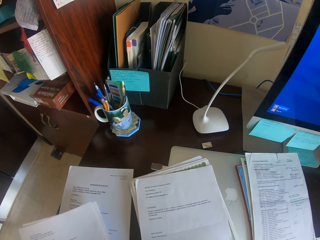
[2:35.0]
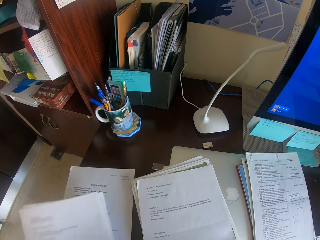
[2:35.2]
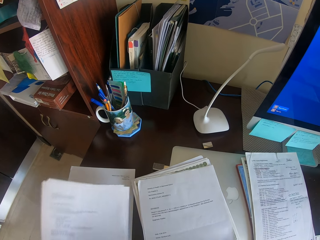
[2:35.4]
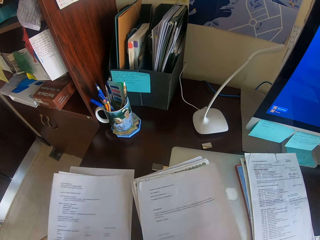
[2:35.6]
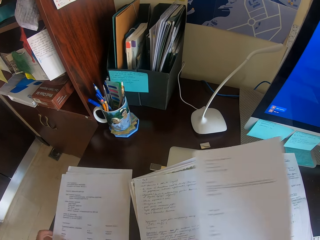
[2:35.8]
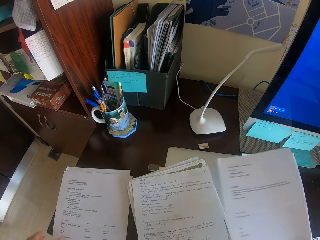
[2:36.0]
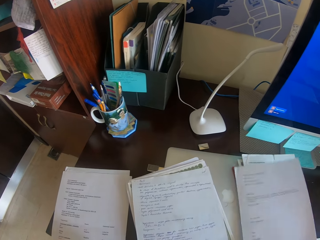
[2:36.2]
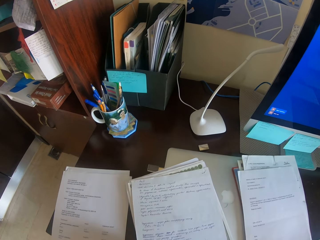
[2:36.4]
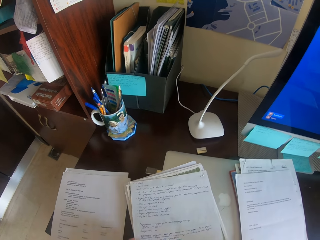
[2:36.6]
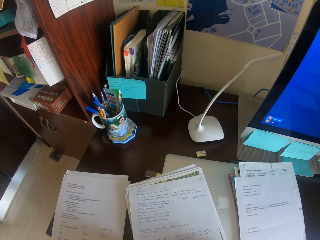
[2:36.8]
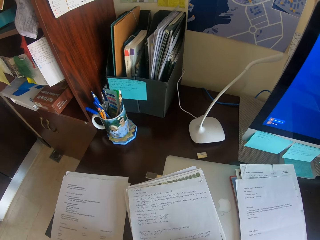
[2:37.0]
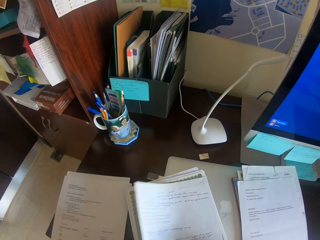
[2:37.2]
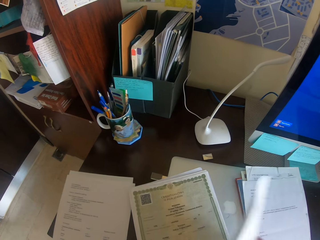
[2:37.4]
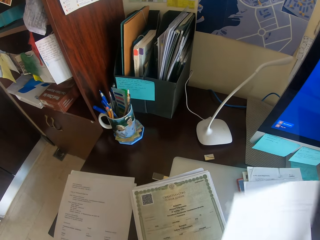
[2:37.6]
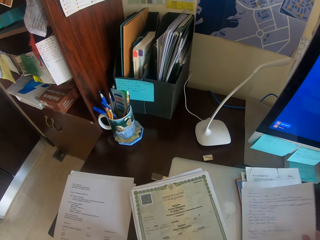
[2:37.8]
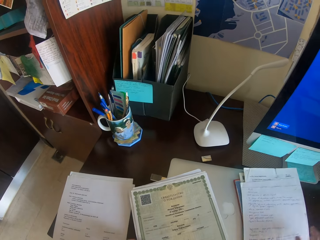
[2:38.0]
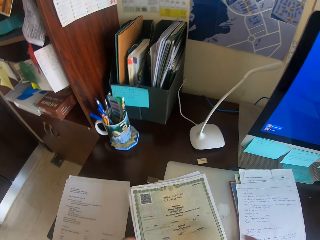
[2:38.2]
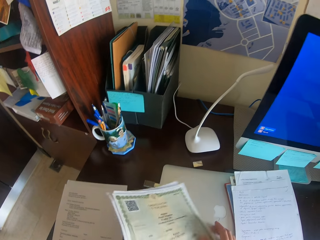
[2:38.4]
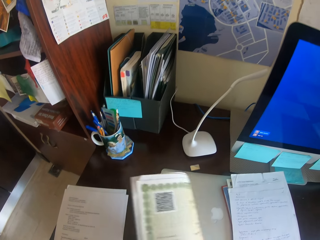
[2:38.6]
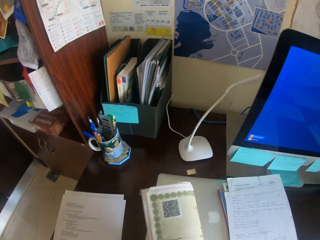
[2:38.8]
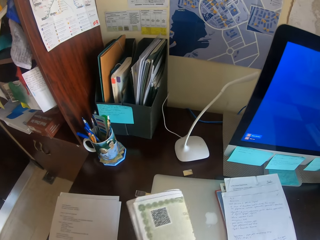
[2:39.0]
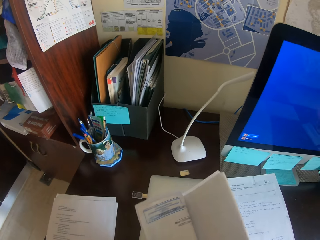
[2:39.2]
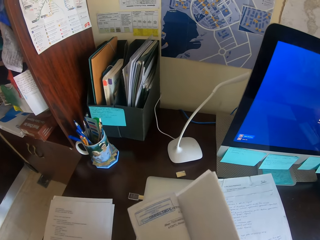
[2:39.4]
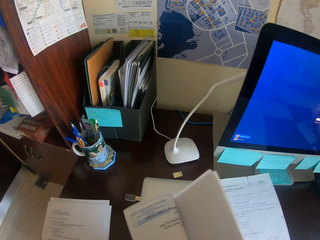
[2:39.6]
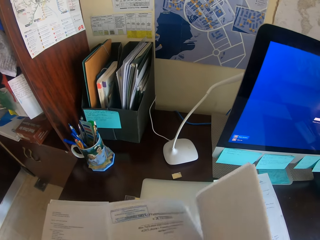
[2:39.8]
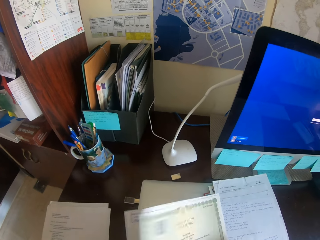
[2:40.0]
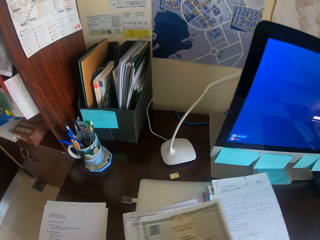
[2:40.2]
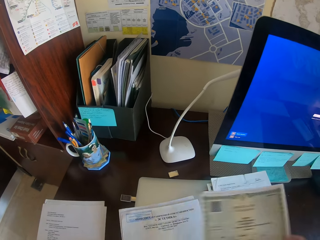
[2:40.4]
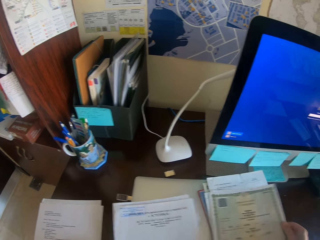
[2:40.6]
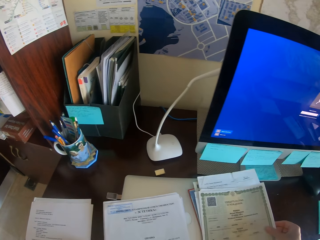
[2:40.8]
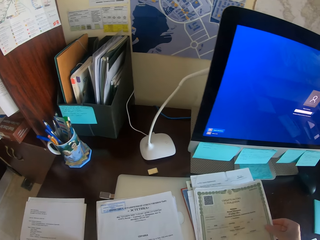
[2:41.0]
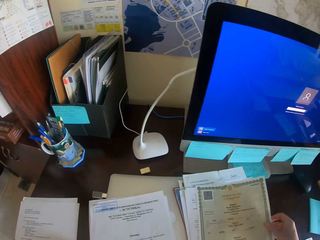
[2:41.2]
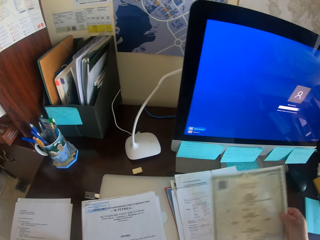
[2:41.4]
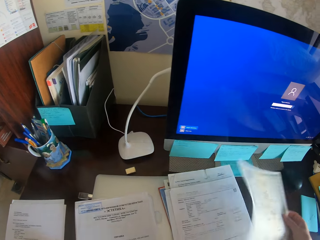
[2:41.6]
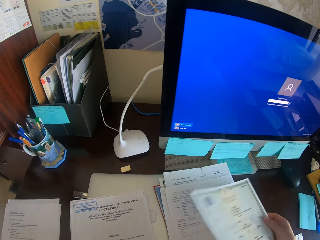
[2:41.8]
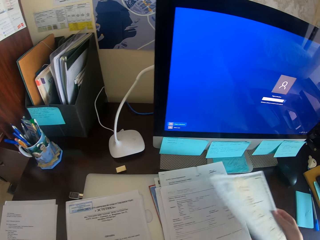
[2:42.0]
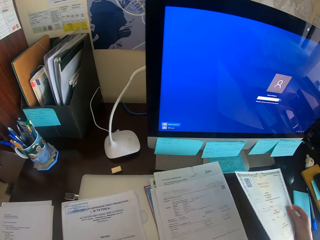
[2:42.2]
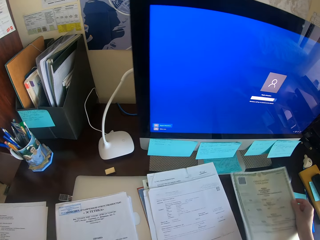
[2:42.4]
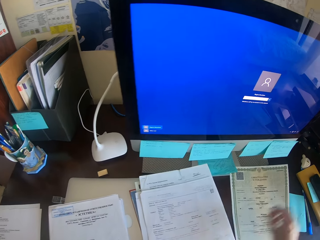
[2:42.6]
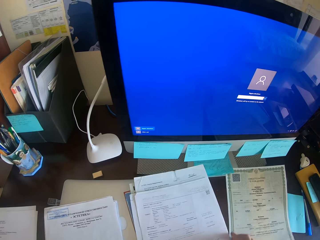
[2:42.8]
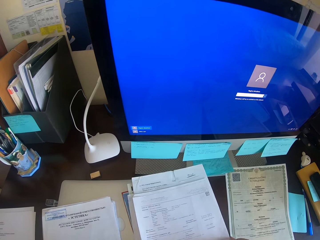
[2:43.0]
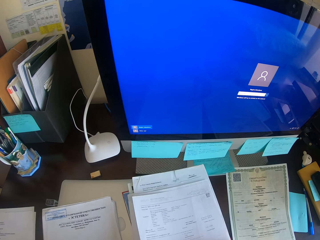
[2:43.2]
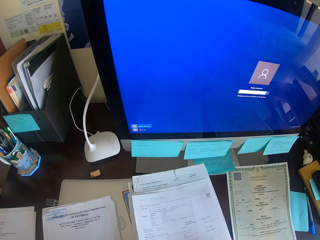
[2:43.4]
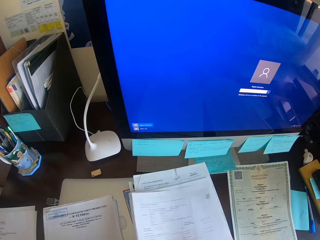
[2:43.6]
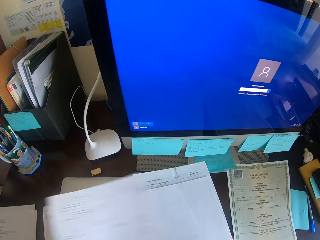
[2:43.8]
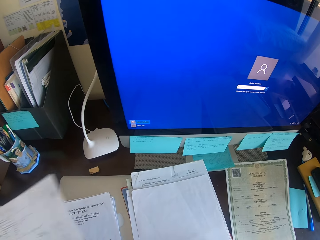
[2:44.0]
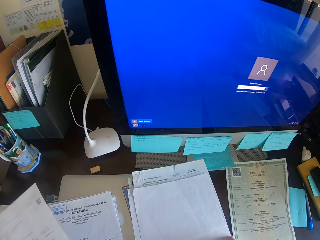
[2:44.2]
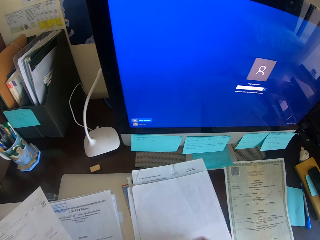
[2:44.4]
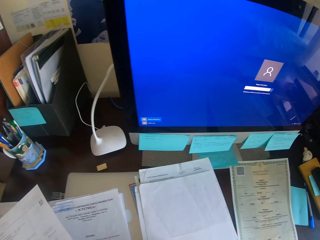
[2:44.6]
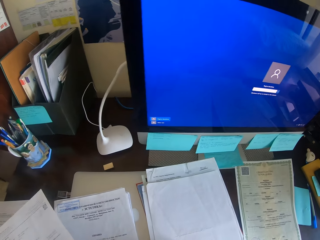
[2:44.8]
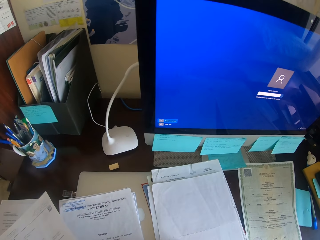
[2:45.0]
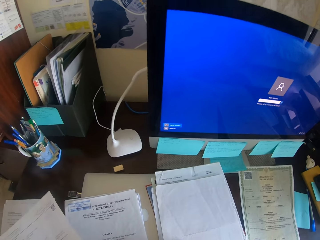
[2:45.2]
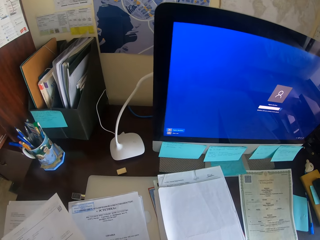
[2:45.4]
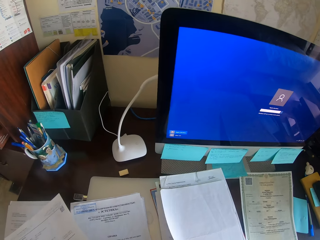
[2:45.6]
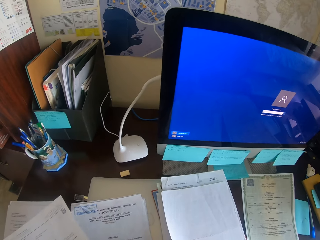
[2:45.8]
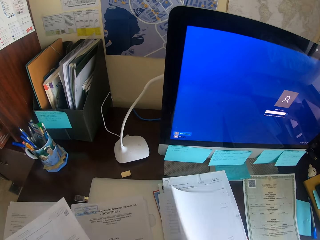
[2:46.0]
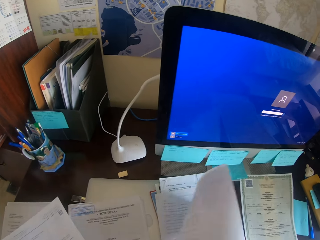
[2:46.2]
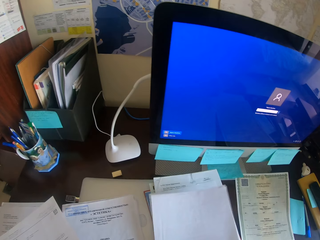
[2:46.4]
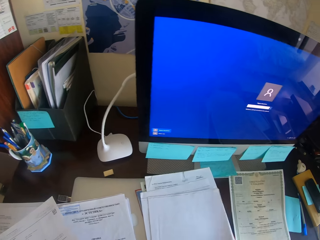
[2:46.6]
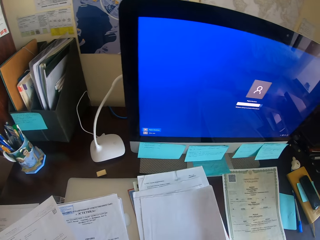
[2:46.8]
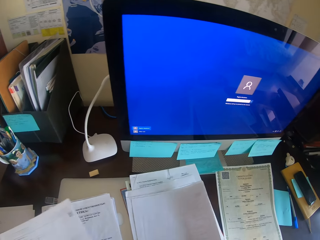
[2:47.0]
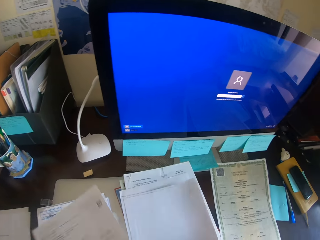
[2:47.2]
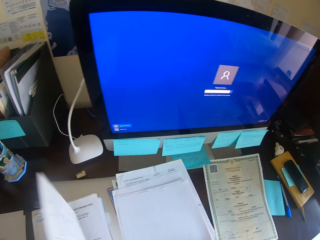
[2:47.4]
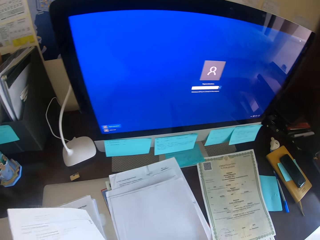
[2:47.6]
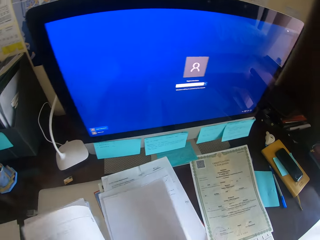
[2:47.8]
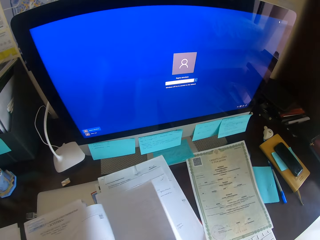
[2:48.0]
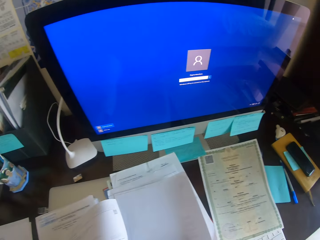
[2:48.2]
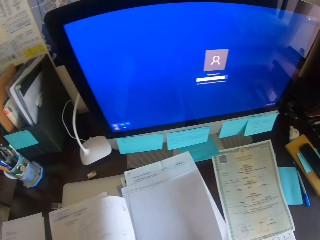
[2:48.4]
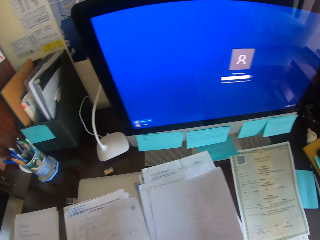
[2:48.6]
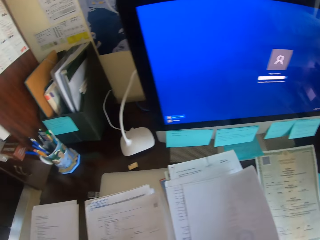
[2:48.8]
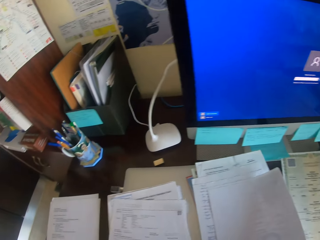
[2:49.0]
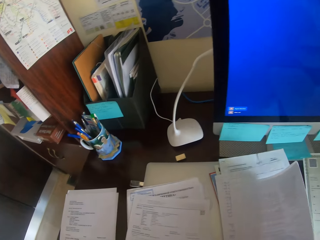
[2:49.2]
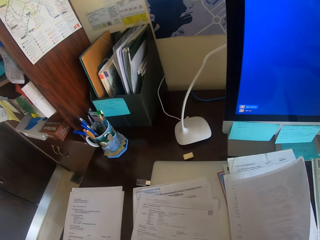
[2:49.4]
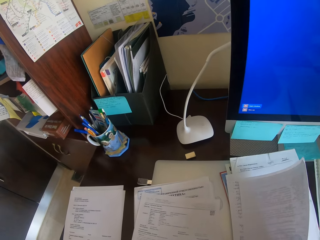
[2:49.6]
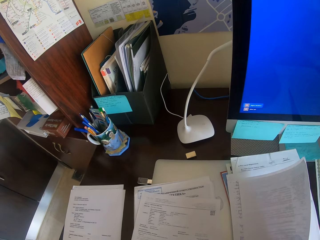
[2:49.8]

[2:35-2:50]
The camera wearer puts the paper down. They take a paper. They put a paper on the desk. They take a paper. They put a paper on the desk. They pick up papers. They check the papers. They flap the papers on the hand. They put the papers on the desk. They place a paper on the others. They take a paper. They put the paper on the desk. They take a paper. They move a paper on the hand. They turn a paper. They check the papers. They place a paper on the table.

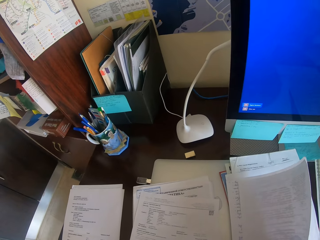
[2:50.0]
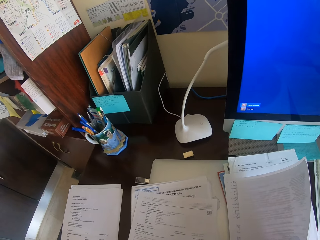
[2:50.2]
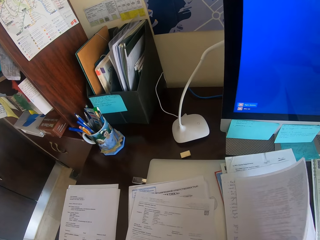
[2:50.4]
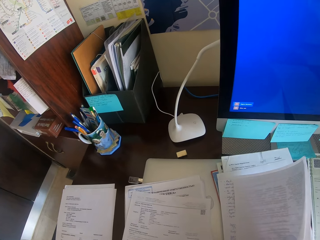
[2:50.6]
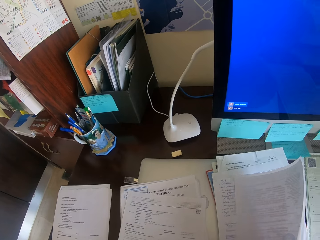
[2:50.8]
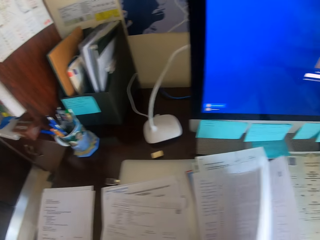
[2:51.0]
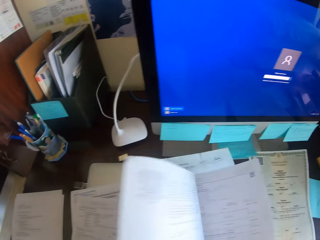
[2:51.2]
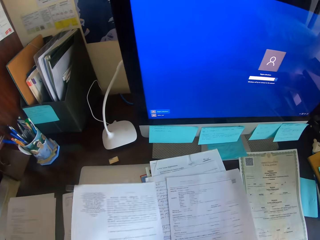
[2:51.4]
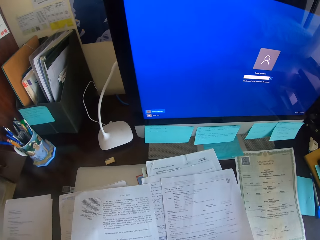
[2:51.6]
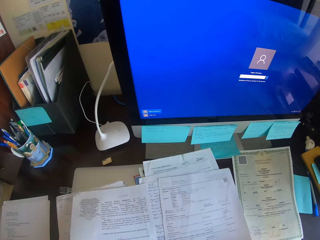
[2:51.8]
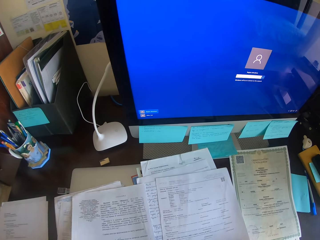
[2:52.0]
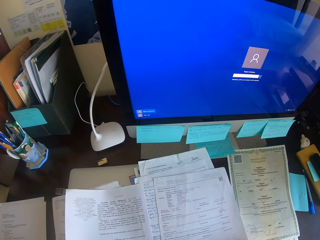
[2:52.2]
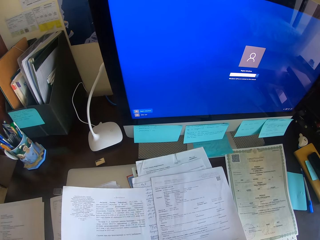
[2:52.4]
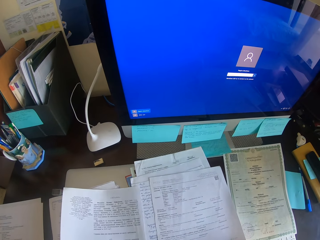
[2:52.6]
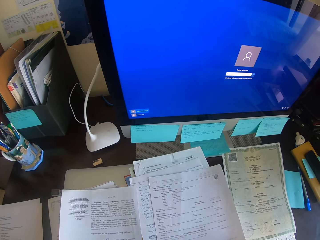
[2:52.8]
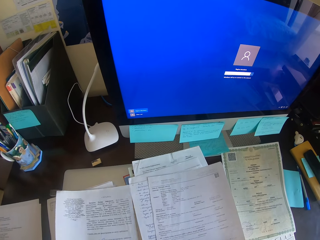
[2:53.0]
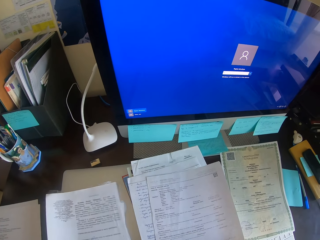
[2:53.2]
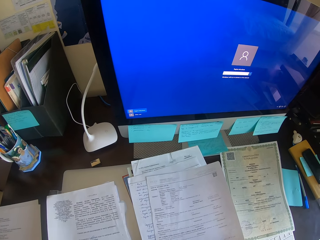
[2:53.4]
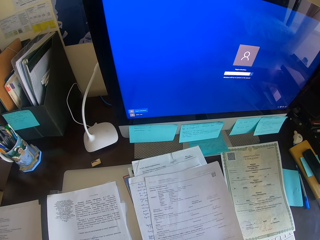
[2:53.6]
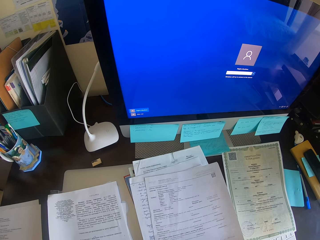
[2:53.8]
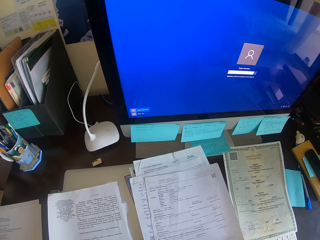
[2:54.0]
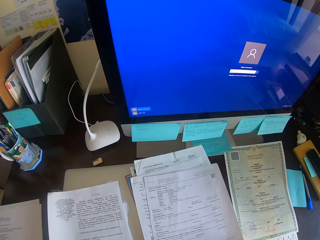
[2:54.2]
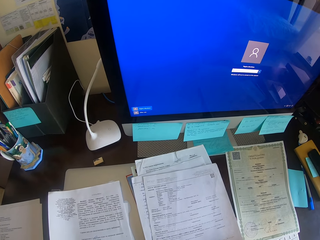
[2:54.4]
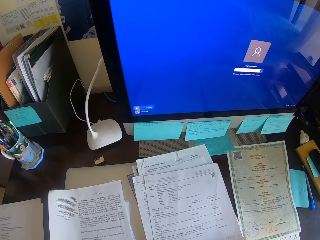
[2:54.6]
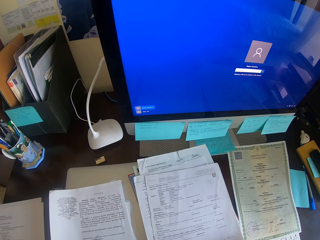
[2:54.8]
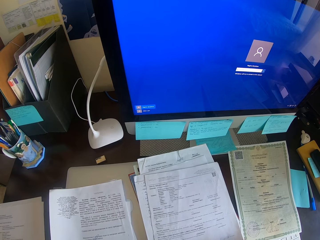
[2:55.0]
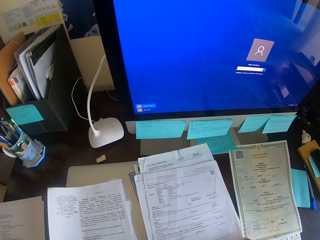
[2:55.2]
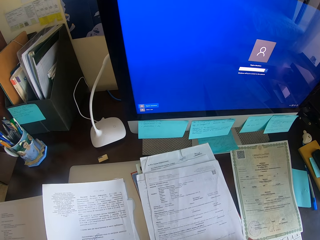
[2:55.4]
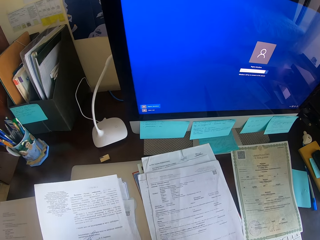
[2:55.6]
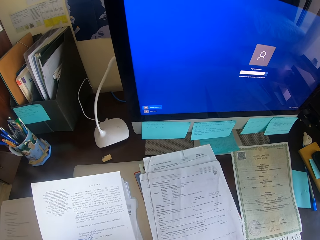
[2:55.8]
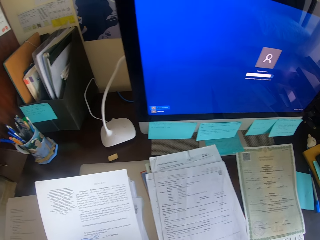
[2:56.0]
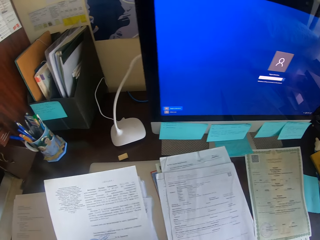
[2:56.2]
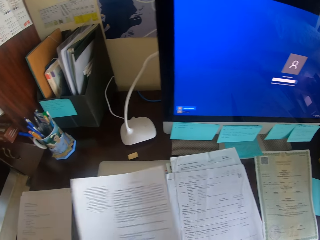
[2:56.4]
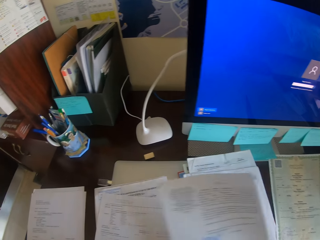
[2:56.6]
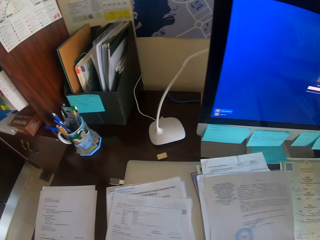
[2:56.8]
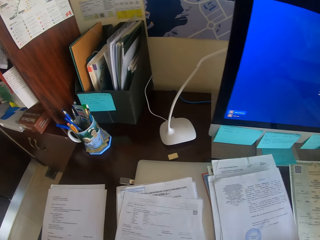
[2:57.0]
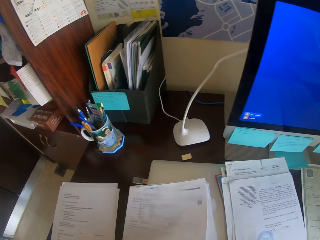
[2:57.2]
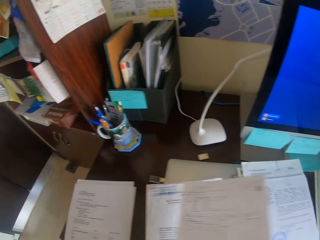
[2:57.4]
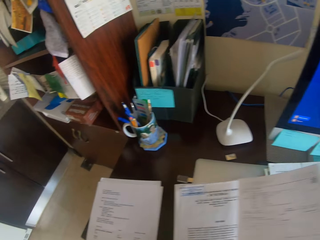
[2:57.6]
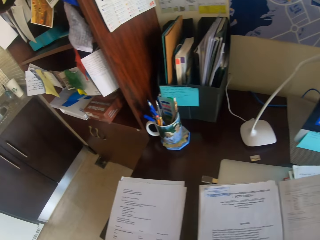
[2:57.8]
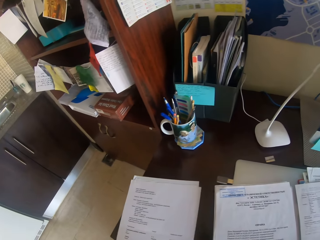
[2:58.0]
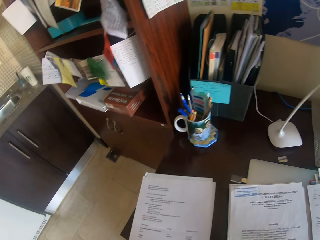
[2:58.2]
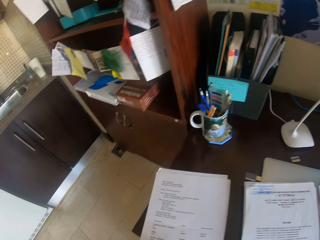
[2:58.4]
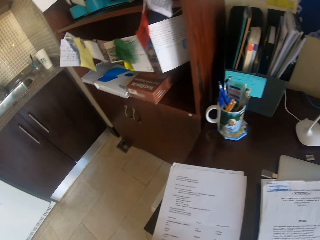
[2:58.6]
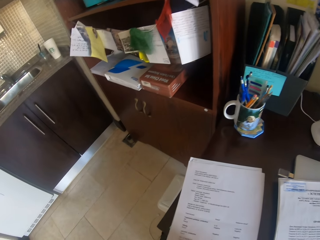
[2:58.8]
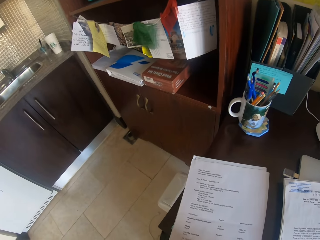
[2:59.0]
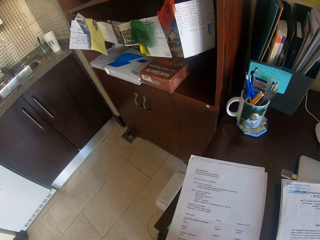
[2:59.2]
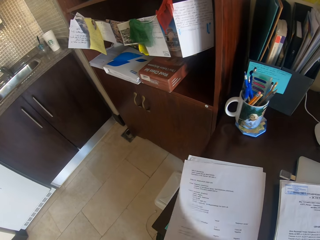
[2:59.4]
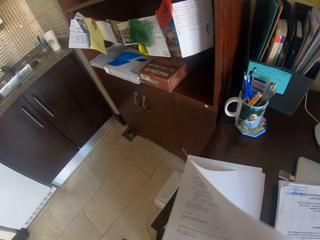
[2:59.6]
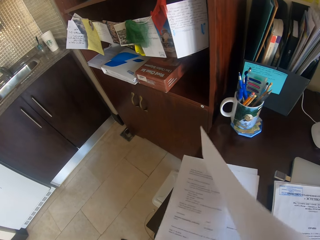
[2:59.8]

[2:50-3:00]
The camera wearer turns a paper. They look at the paper. They open papers. They move a paper on the desk. They move a paper on the desk again. They check the papers. They look at the paper. They move the papers.
